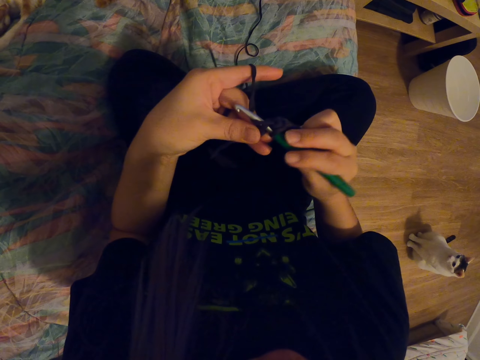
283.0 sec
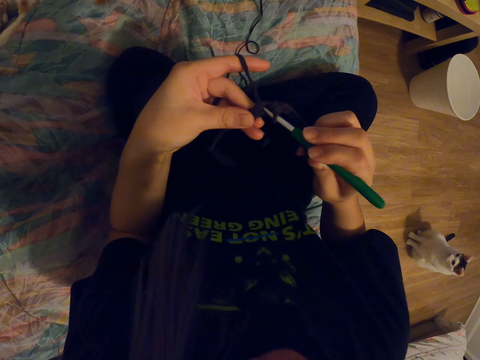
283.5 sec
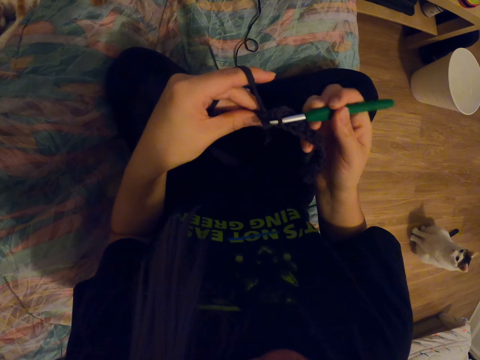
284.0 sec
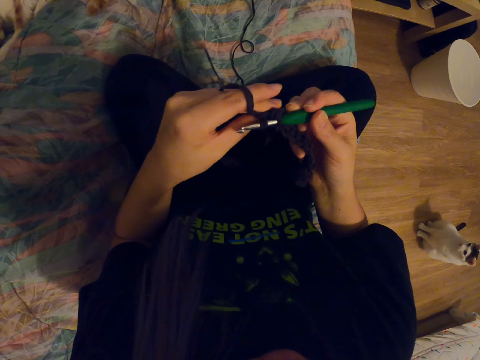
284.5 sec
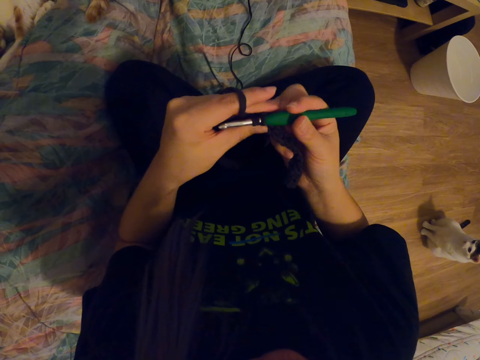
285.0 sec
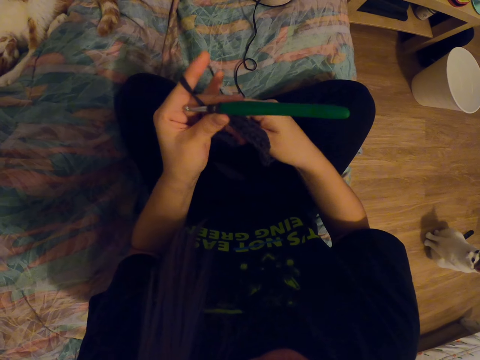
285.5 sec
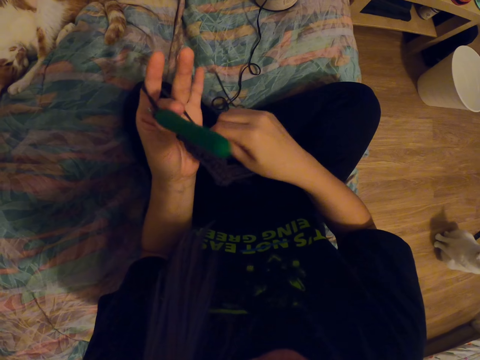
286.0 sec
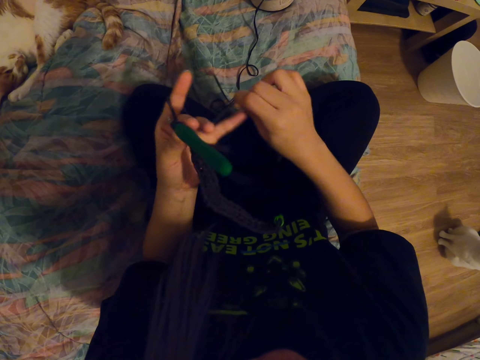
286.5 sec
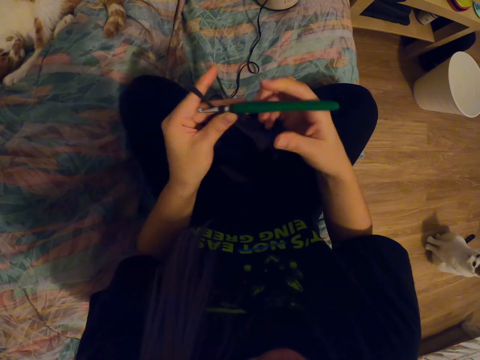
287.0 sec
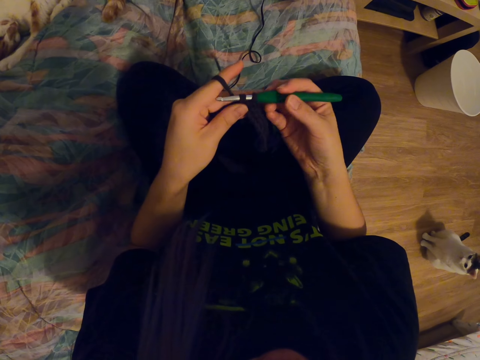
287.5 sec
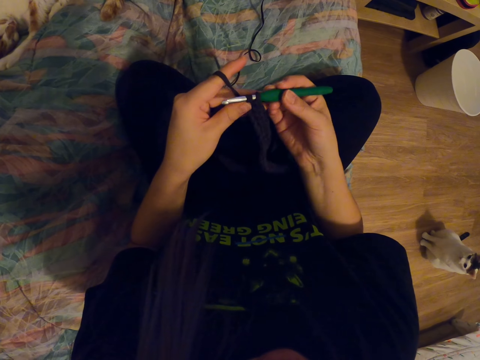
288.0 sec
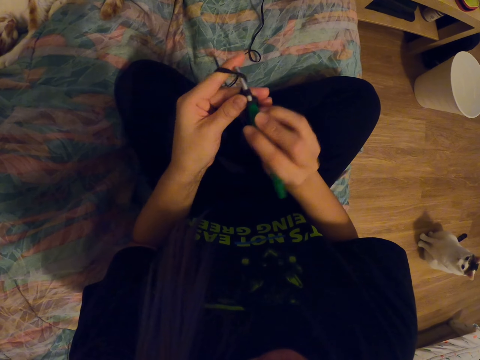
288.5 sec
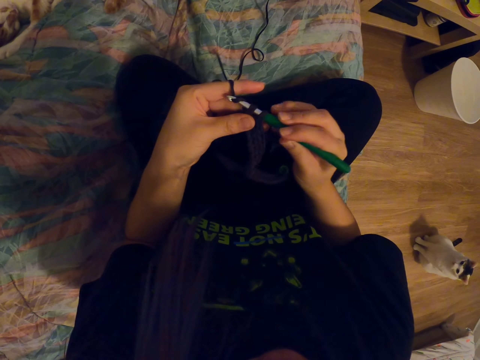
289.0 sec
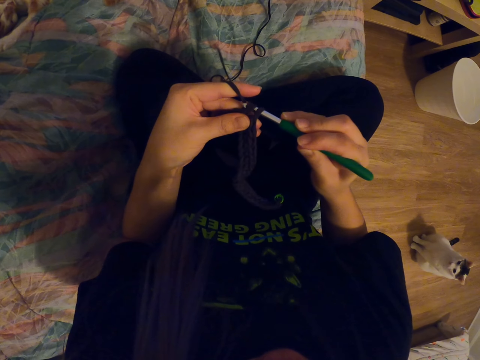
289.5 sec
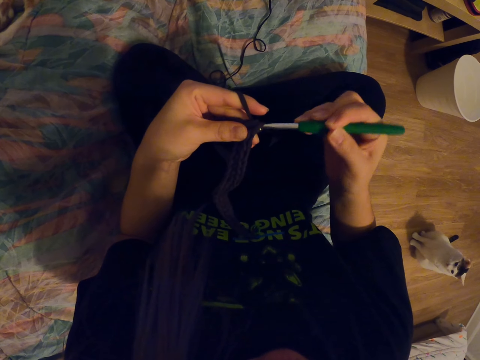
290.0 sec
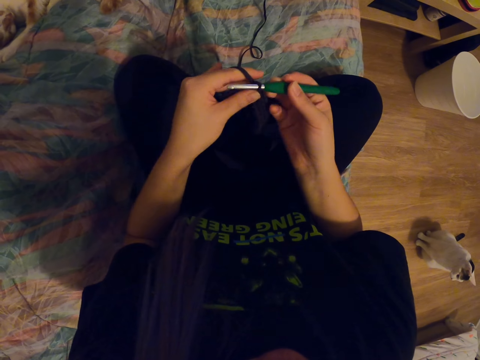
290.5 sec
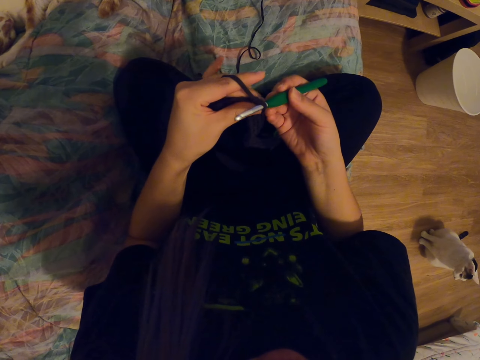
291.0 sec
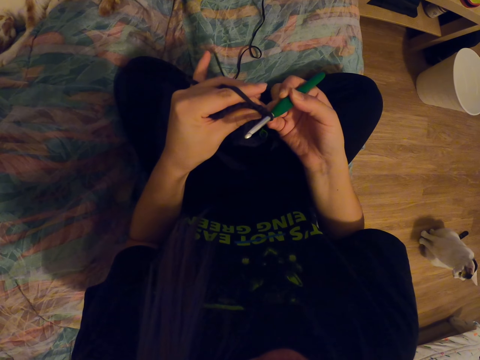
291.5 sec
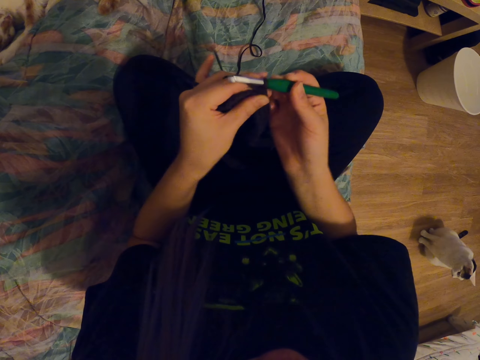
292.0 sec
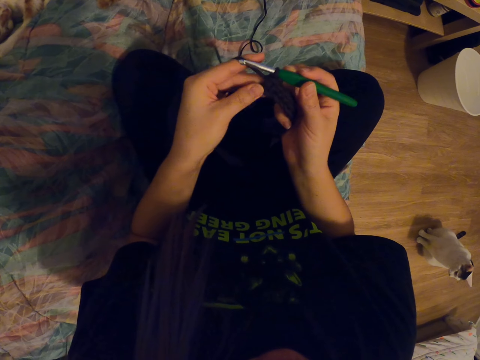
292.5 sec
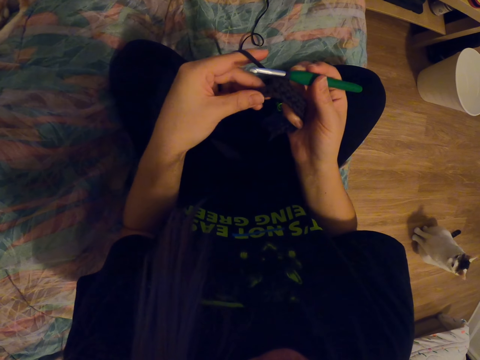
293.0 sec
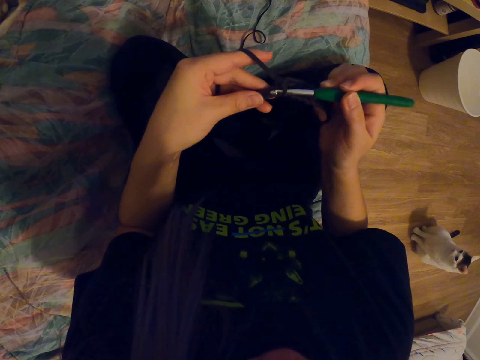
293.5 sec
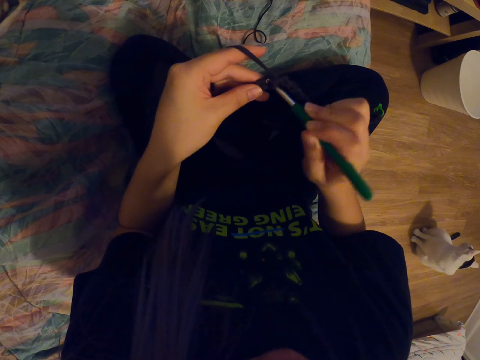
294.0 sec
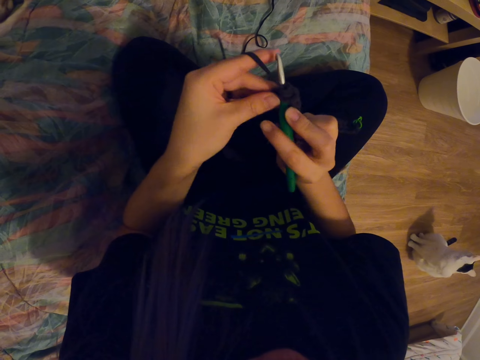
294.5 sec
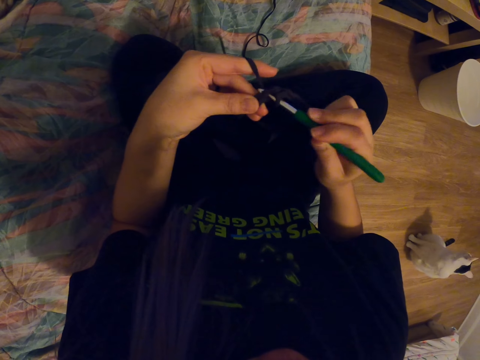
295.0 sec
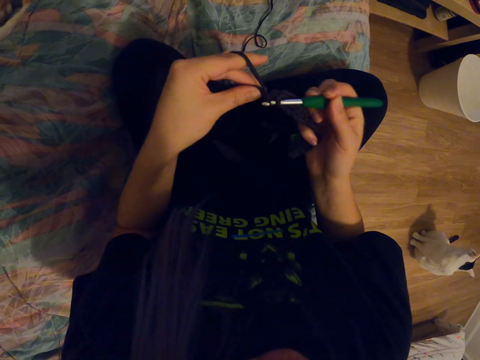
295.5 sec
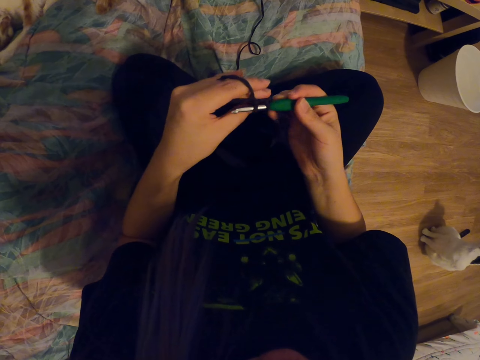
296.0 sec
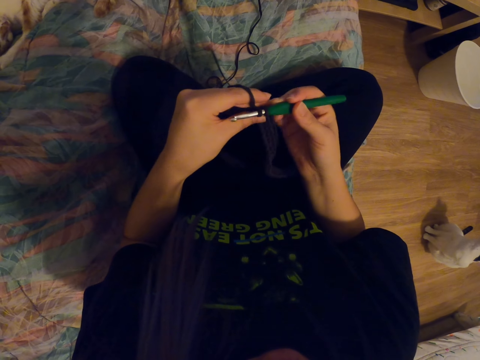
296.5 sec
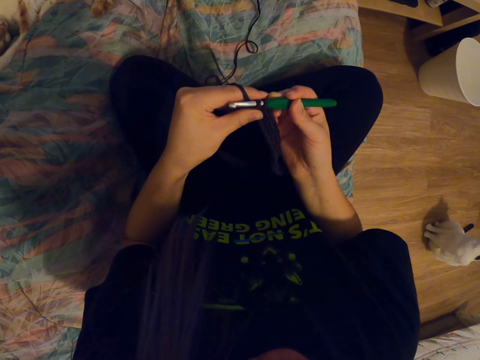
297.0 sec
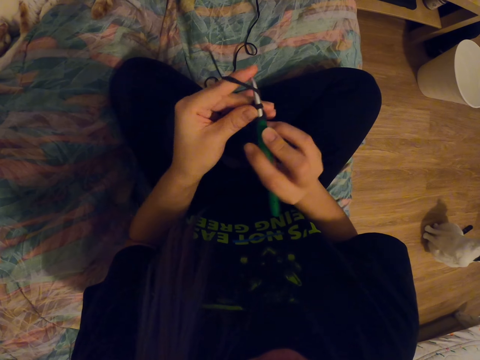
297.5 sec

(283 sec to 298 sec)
The camera wearer moves the fabric on the crochet hook. She folds a knitting yarn on her finger. She holds the crochet hook. She knits the fabric with the crochet hook.

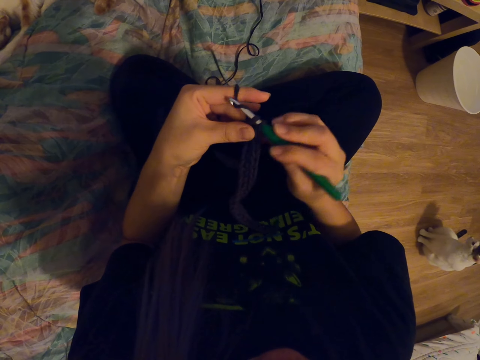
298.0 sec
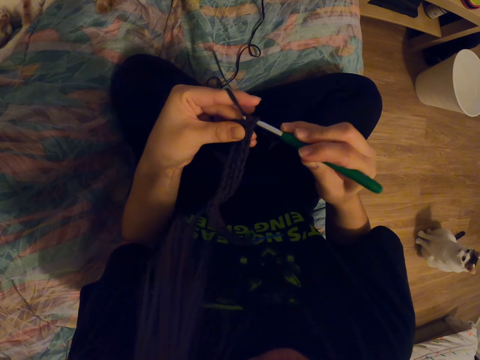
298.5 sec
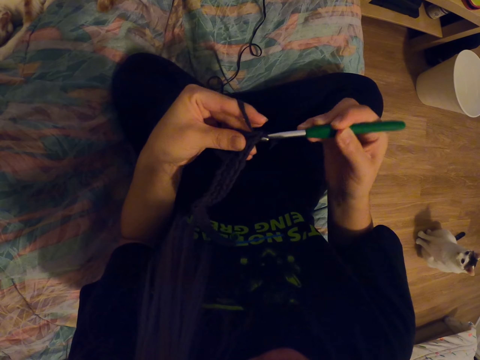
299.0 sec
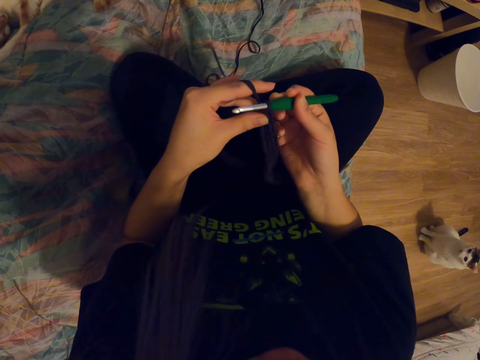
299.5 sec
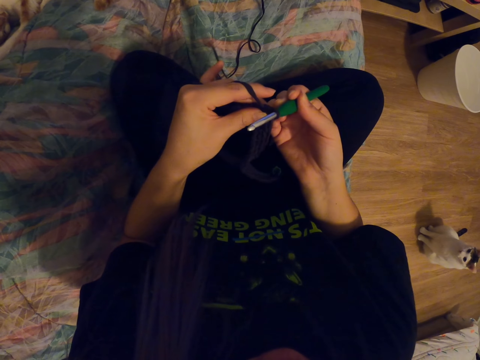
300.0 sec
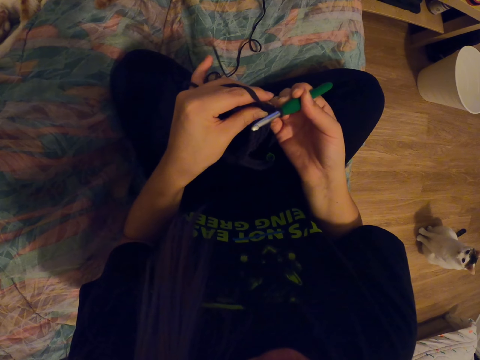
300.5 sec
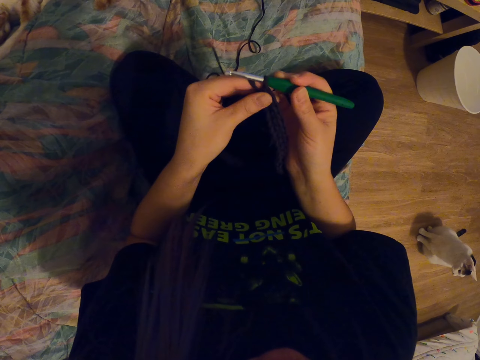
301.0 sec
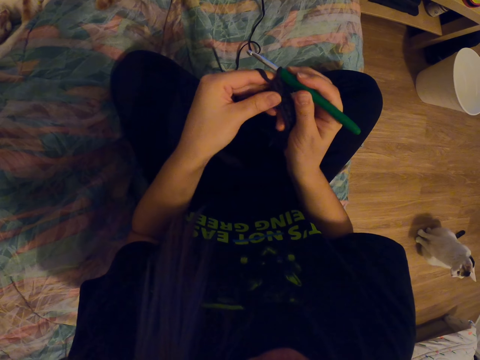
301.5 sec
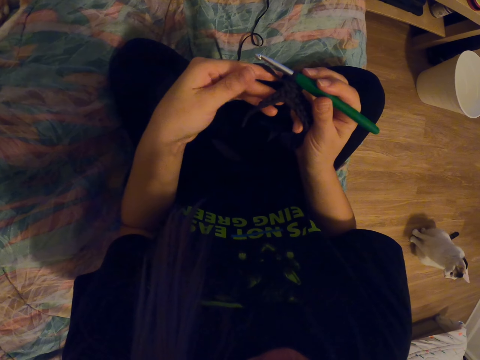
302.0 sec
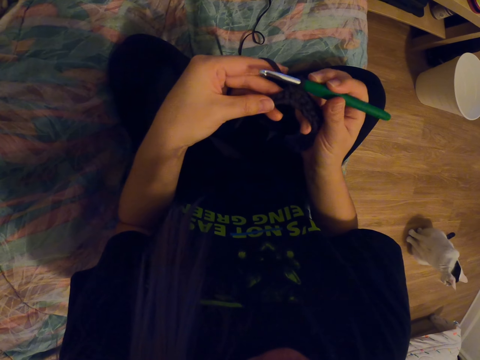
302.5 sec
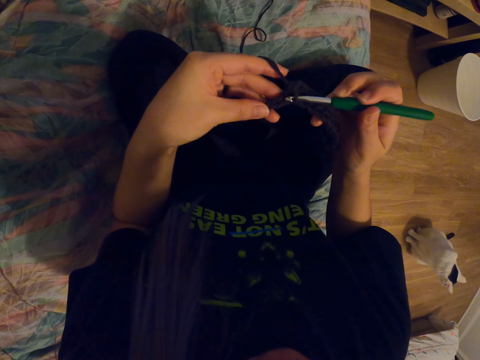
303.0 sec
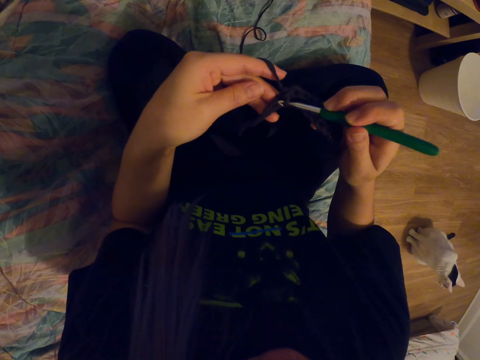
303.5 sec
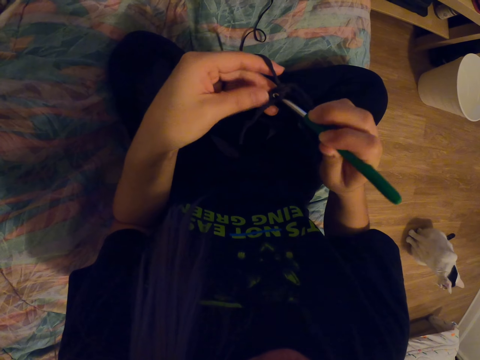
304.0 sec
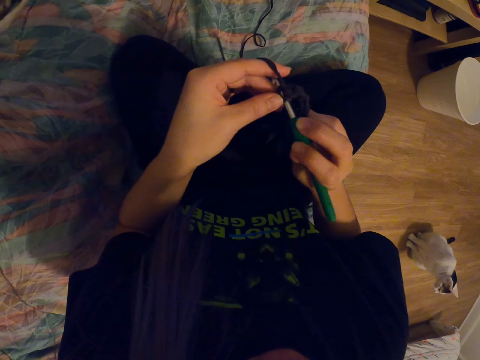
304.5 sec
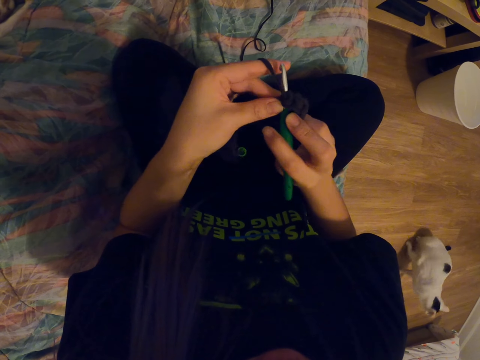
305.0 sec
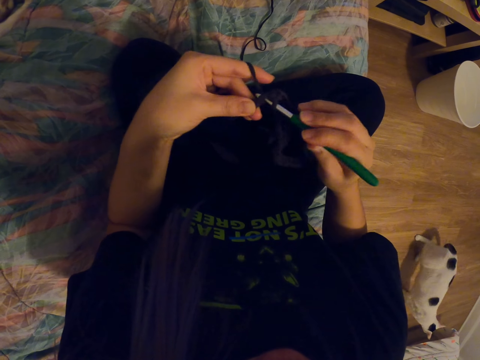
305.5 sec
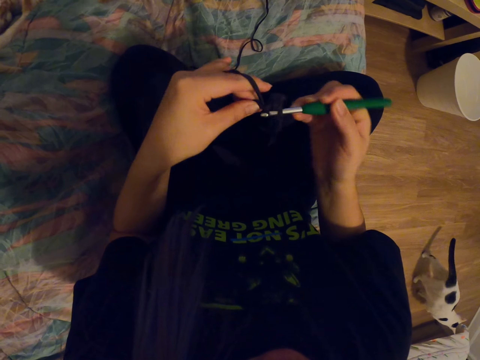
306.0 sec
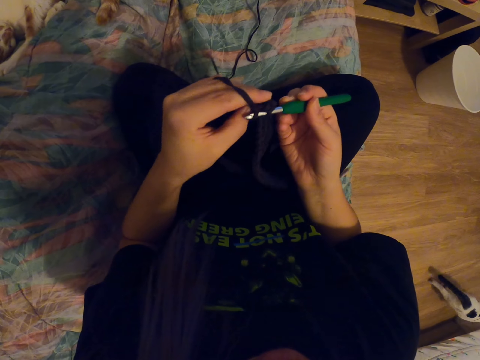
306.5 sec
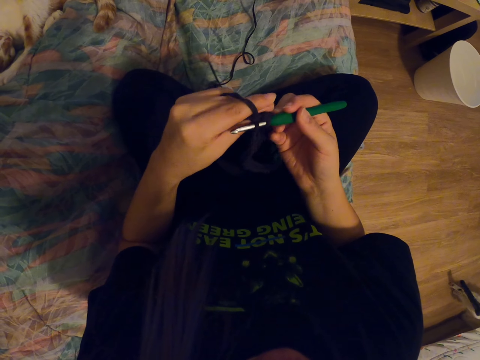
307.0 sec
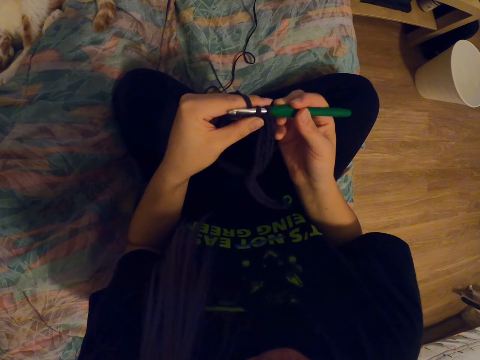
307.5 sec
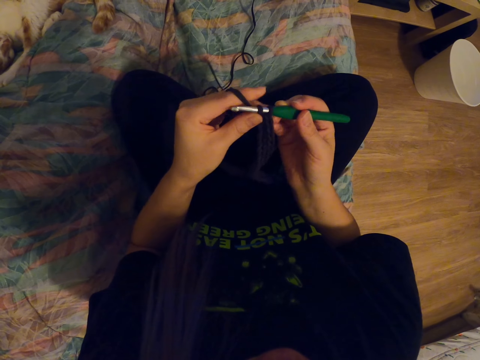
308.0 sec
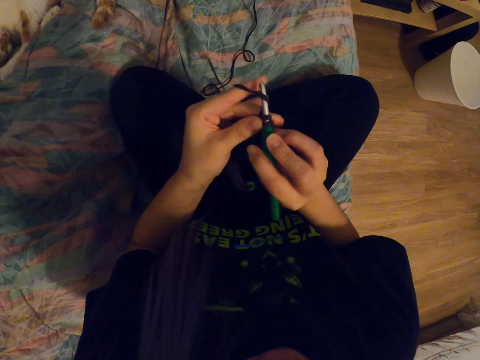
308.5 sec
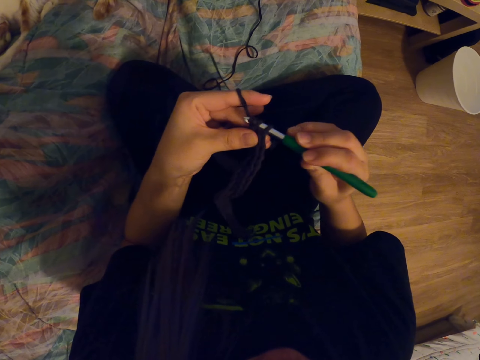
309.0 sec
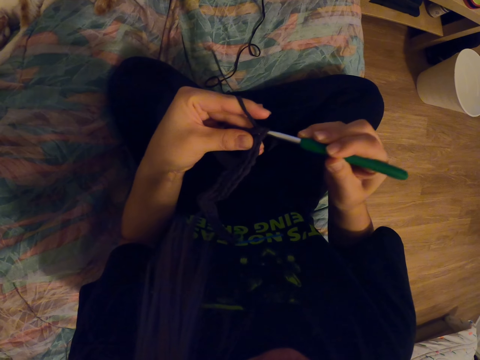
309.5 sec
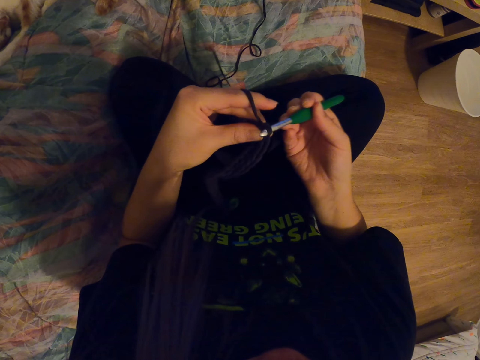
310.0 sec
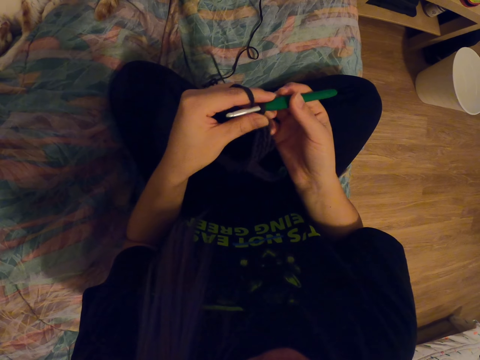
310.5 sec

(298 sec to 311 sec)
The camera wearer looks at the fabric on the hand. They knit the fabric.
